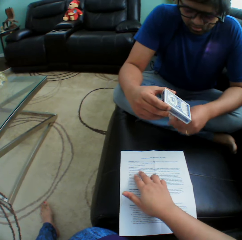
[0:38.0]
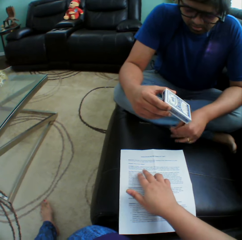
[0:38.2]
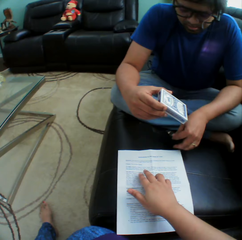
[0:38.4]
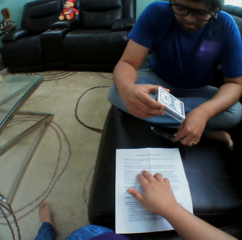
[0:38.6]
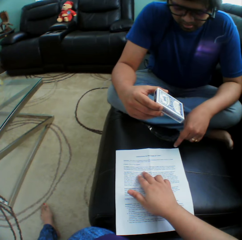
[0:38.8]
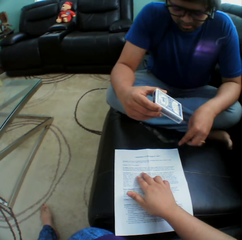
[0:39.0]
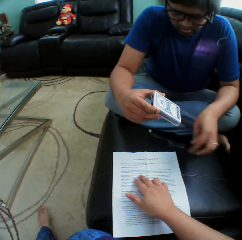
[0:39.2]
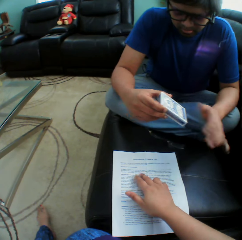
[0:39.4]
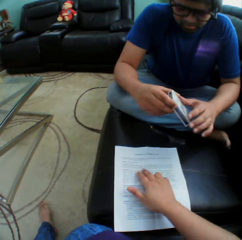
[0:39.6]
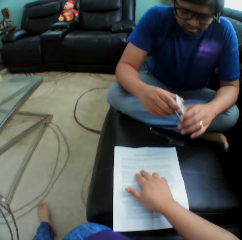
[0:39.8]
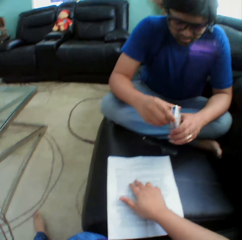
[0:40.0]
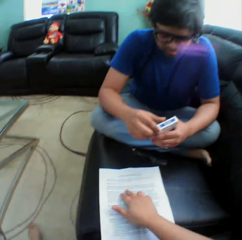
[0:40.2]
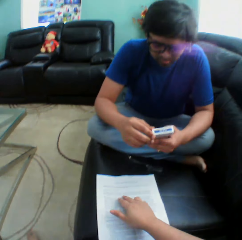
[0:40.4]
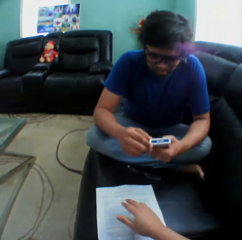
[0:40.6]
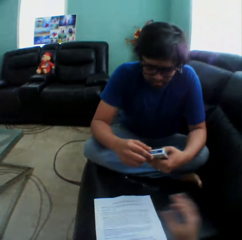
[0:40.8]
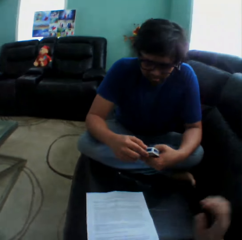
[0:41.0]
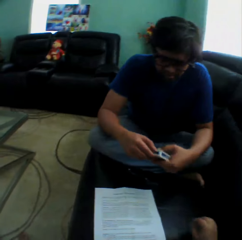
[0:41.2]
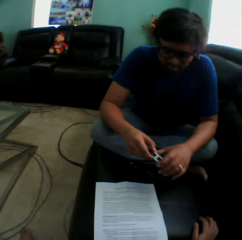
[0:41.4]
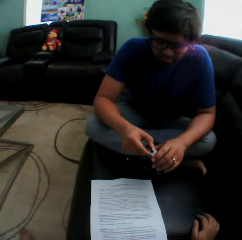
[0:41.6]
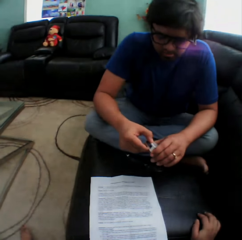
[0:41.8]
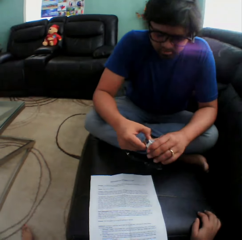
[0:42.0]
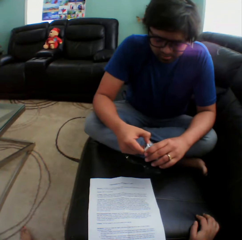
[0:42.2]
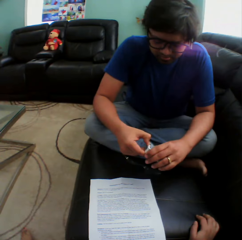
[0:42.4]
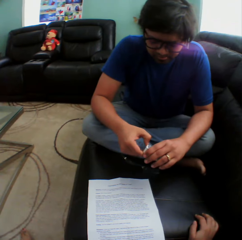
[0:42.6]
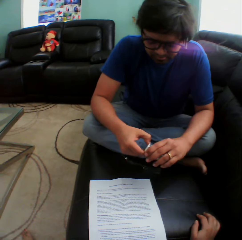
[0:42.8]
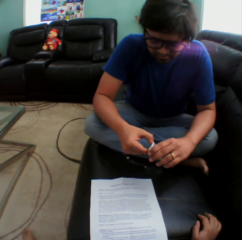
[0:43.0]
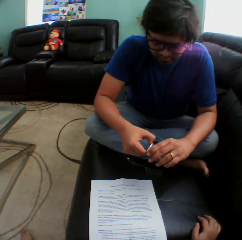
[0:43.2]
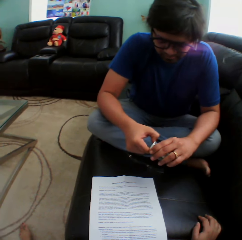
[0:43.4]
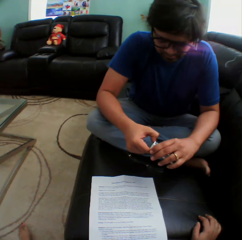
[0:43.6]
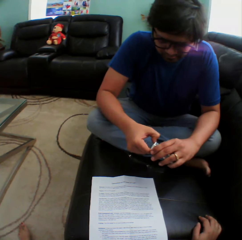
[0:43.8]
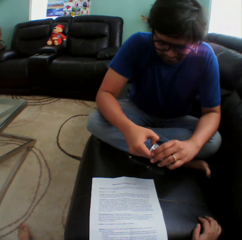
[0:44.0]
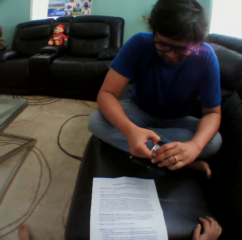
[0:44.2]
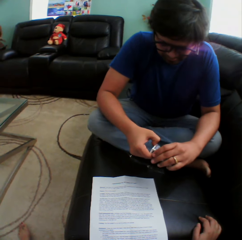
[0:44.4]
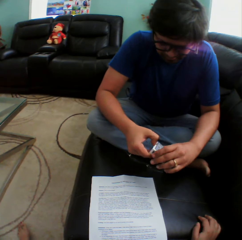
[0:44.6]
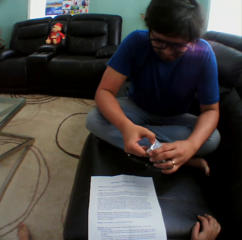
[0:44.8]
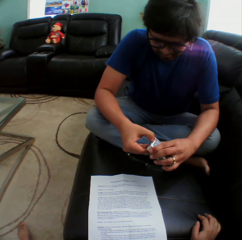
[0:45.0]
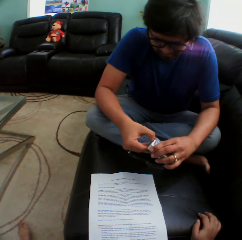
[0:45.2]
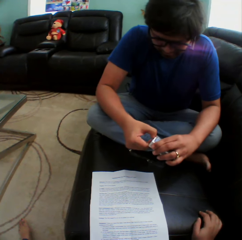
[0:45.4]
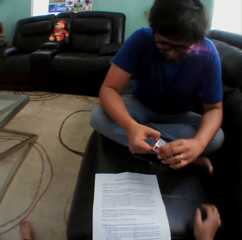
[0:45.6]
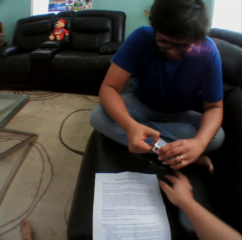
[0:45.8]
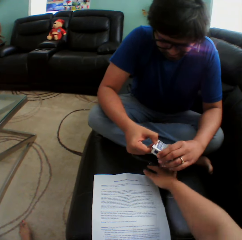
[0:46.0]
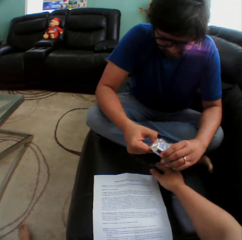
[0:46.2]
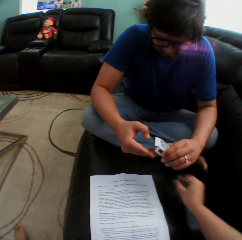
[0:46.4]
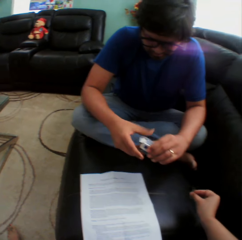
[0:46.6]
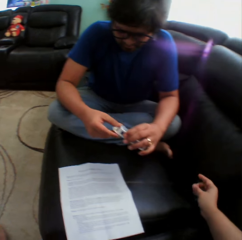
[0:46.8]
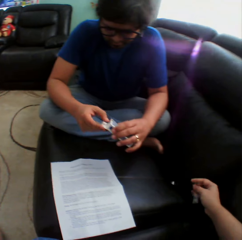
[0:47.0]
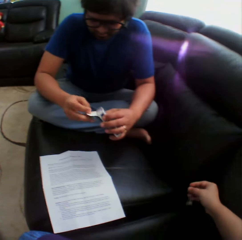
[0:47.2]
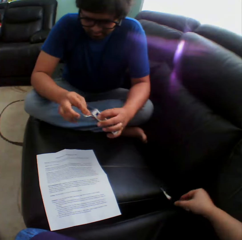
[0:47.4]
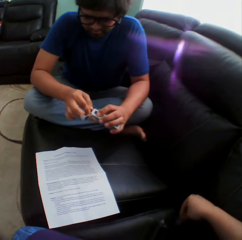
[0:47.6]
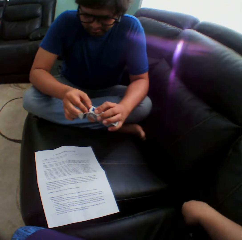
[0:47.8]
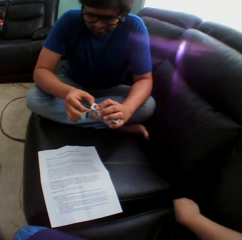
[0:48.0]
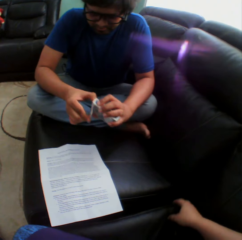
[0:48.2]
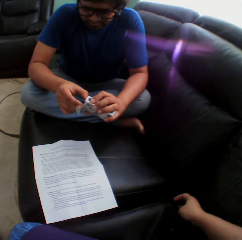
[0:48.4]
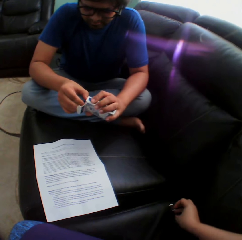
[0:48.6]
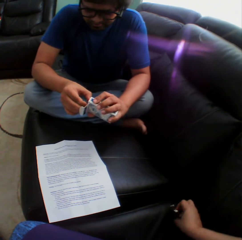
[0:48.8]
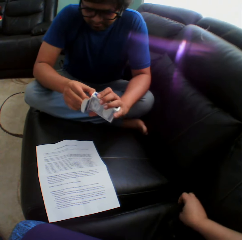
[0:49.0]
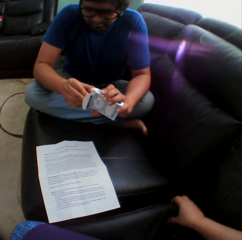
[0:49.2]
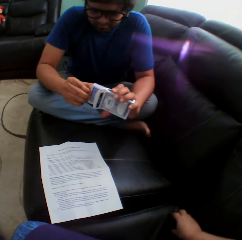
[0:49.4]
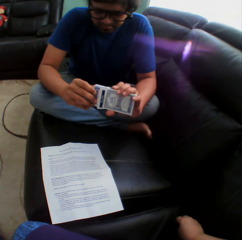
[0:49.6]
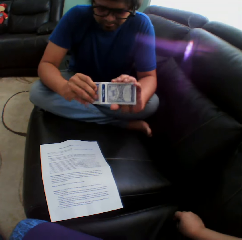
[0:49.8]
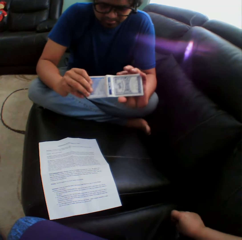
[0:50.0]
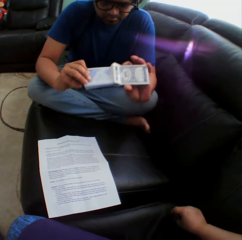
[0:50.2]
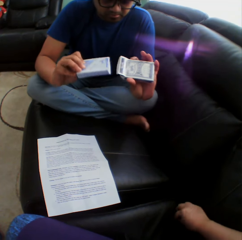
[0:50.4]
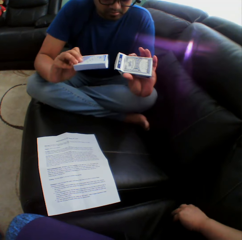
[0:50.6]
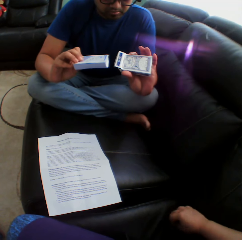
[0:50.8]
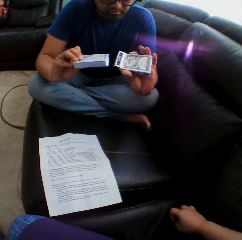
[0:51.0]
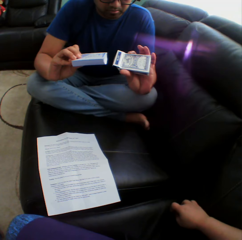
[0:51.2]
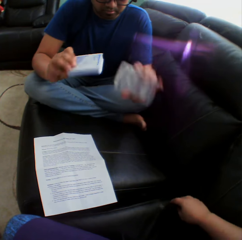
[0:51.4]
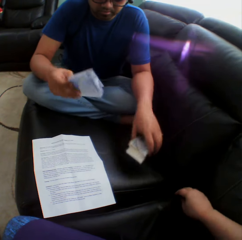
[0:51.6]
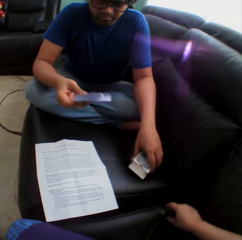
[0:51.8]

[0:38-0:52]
A man holds a playing card pack. The camera wearer holds a paper on the couch. They turn to the side. The man opens a box of cards. The camera wearer picks up a sellotape on the couch. They hold the sellotape. The man opens the playing card pack. He removes playing cards in the pack.

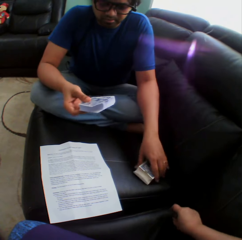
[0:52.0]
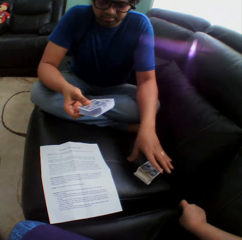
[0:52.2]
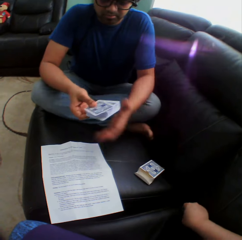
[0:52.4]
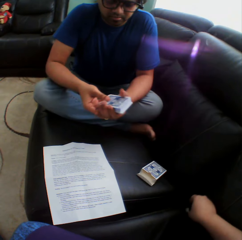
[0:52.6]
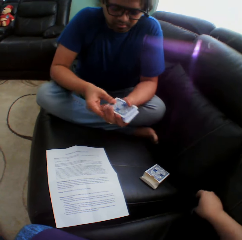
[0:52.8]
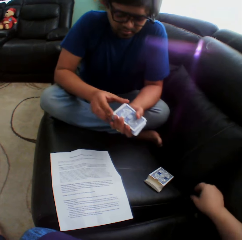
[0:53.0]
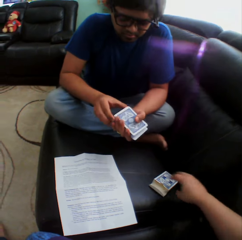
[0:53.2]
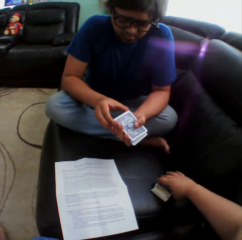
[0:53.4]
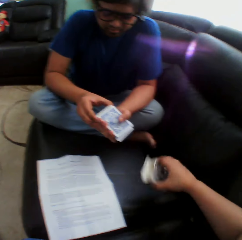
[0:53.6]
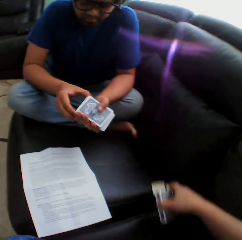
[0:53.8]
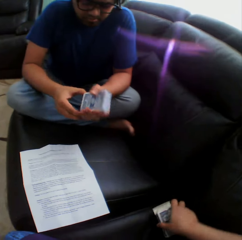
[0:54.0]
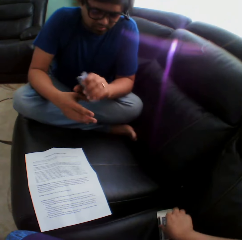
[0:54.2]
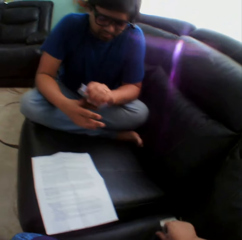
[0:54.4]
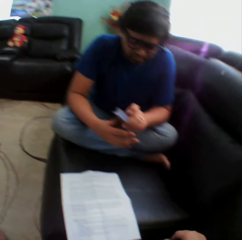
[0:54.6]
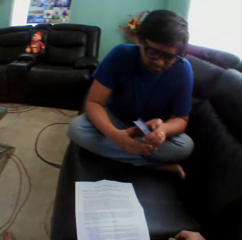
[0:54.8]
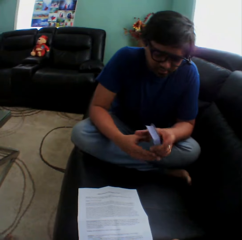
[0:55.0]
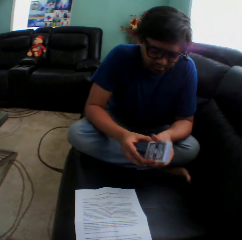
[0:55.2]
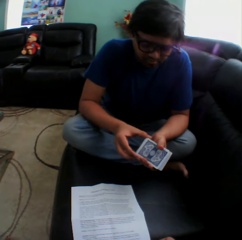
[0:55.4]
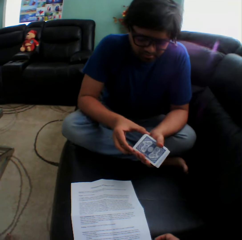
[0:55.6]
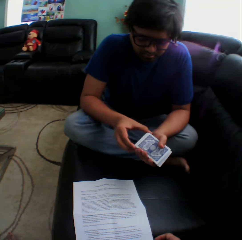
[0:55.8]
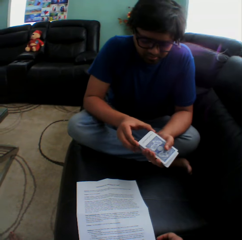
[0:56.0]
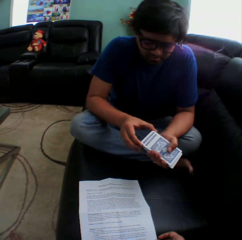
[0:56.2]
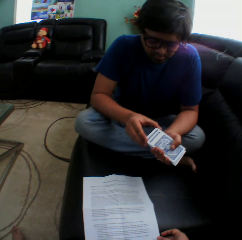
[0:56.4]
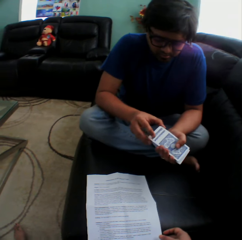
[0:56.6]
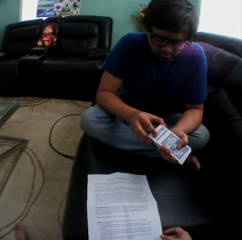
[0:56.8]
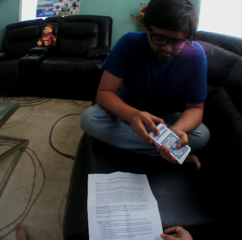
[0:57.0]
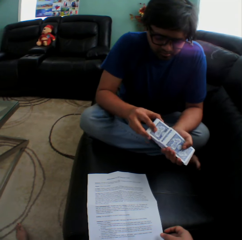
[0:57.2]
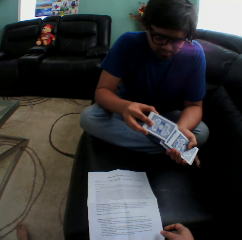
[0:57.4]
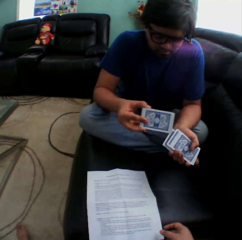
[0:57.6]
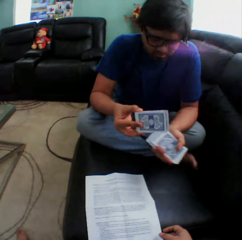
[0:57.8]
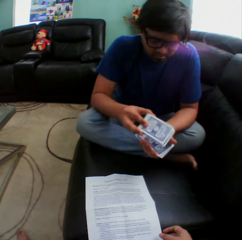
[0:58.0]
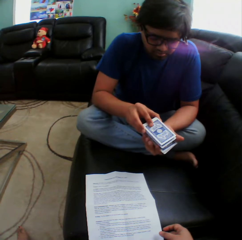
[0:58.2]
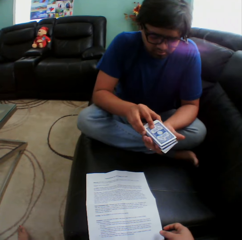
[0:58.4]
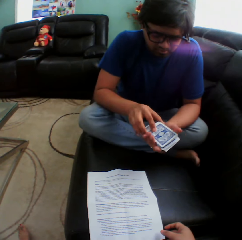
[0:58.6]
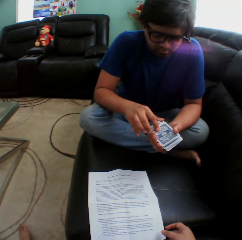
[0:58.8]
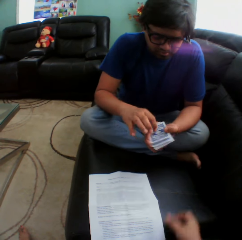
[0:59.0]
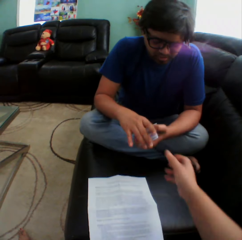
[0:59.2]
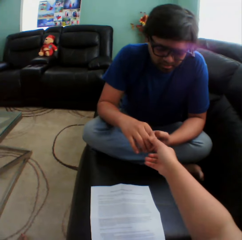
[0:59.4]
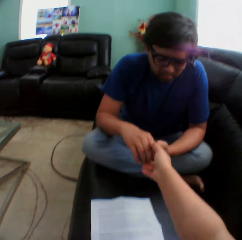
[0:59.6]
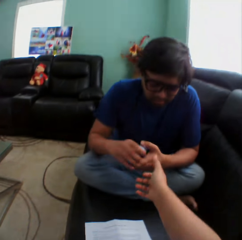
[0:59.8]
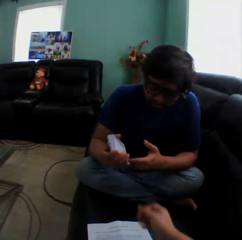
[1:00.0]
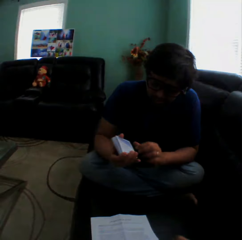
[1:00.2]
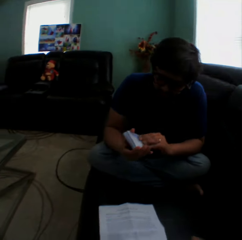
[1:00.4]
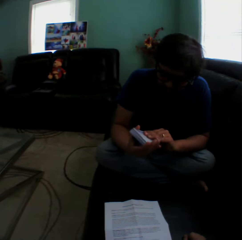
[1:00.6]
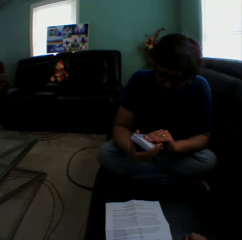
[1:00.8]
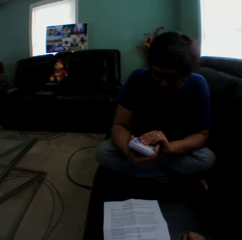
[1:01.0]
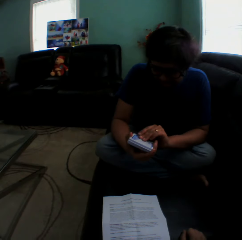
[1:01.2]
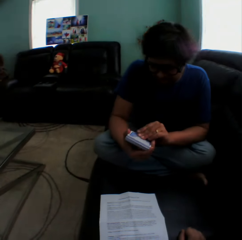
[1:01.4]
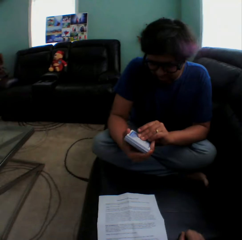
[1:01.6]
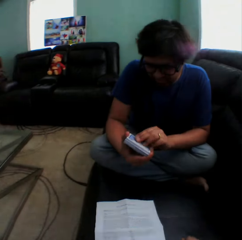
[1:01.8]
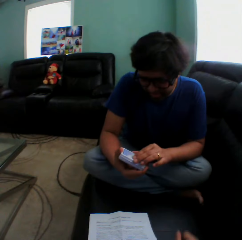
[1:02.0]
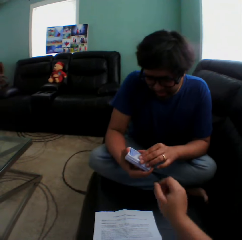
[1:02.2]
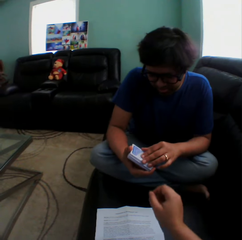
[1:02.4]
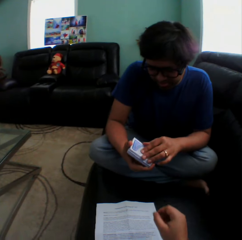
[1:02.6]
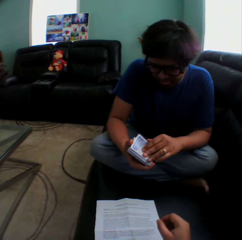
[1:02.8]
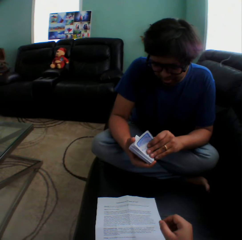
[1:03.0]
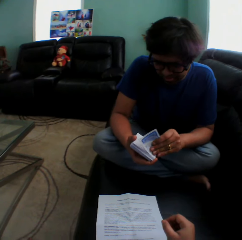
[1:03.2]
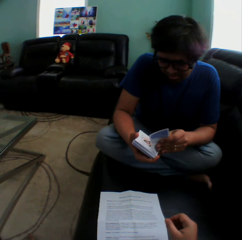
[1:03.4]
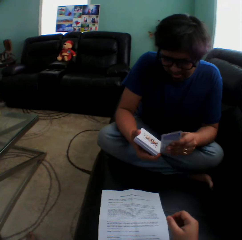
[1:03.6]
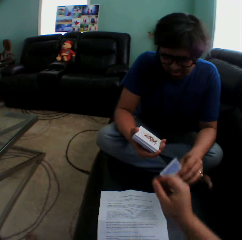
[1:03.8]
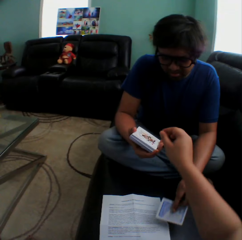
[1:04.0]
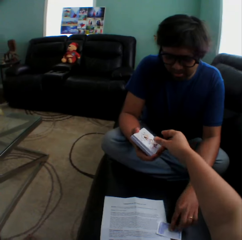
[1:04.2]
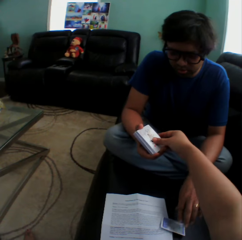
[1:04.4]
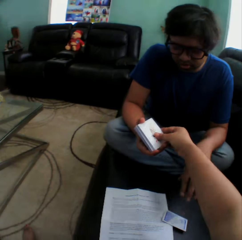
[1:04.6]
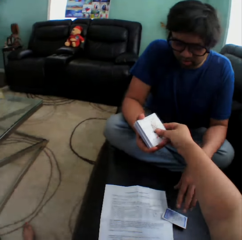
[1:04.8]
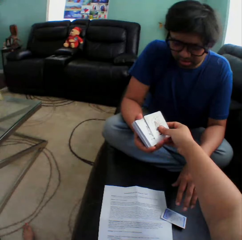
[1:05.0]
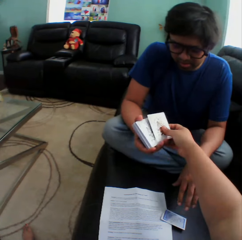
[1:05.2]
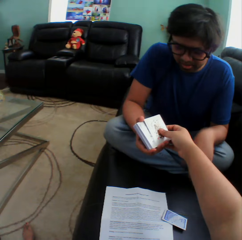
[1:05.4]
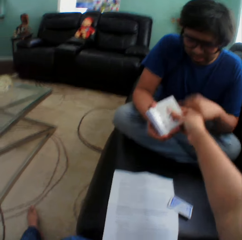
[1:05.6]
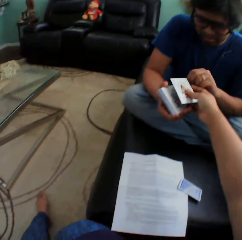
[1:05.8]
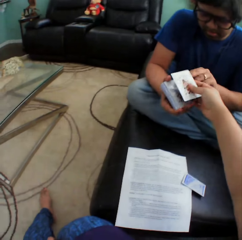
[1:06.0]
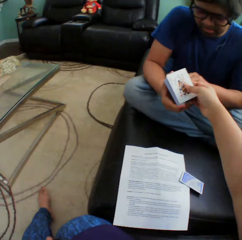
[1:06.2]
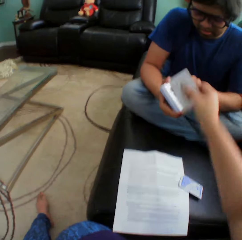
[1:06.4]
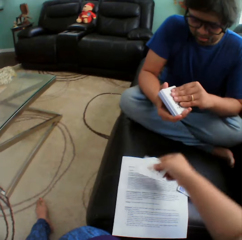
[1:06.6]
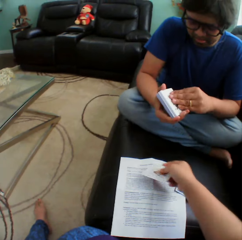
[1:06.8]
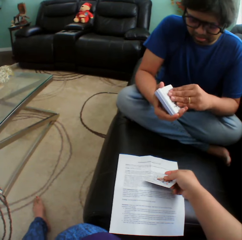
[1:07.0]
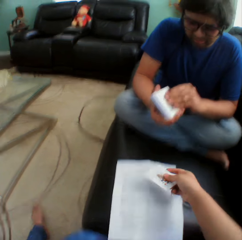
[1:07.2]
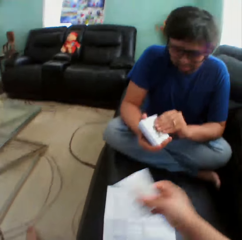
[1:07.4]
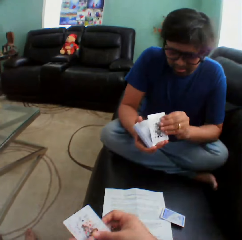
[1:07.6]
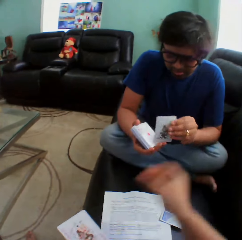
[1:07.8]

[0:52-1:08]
A man puts a pack on the couch. The camera wearer picks up the pack on the couch. The man holds playing cards. The camera wearer turns to the side. The man holds the playing cards. He shuffles the playing cards. The camera wearer lifts a hand. The man holds the playing cards. The camera wearer stretches a hand out. The man puts a playing card on the floor. The camera wearer picks up a card from the man.
